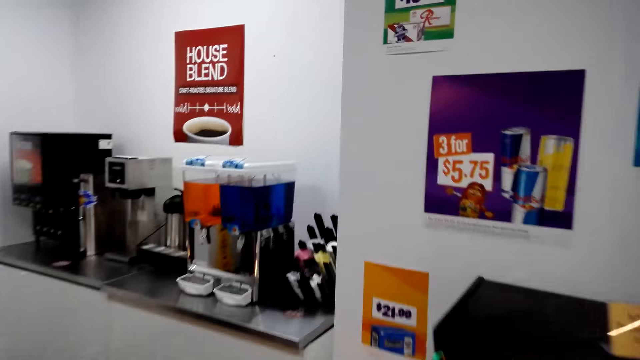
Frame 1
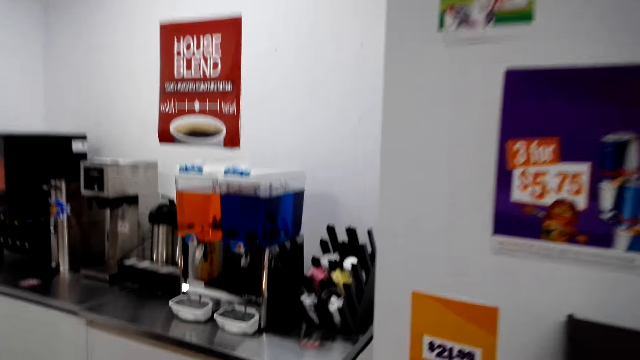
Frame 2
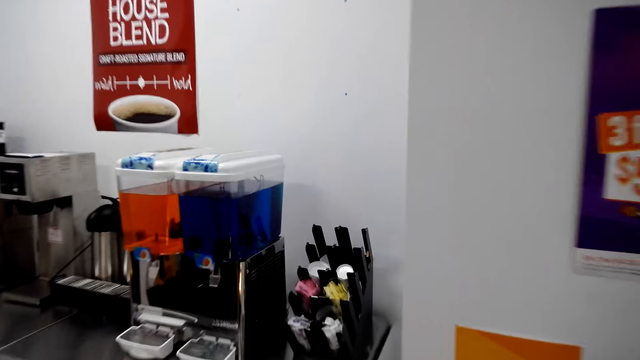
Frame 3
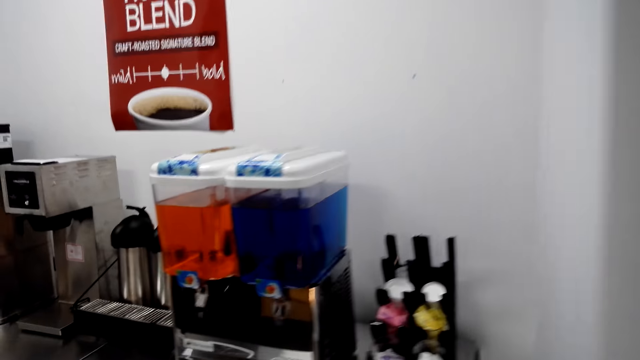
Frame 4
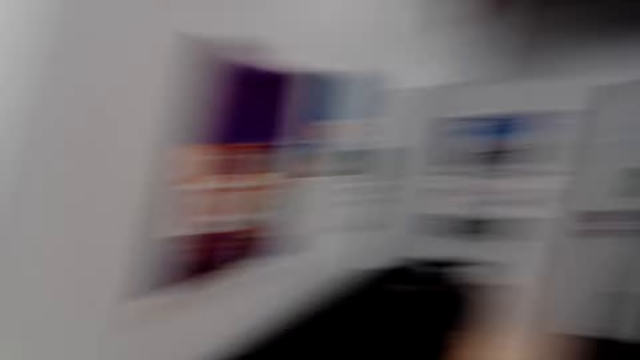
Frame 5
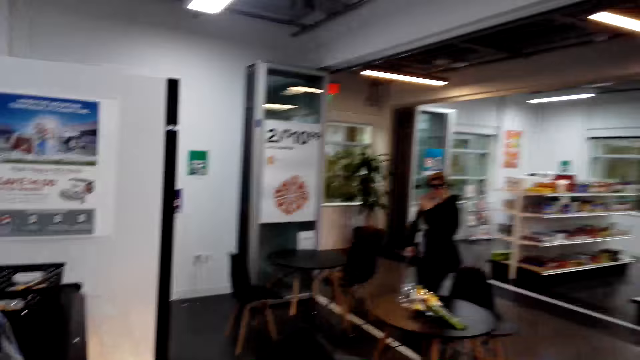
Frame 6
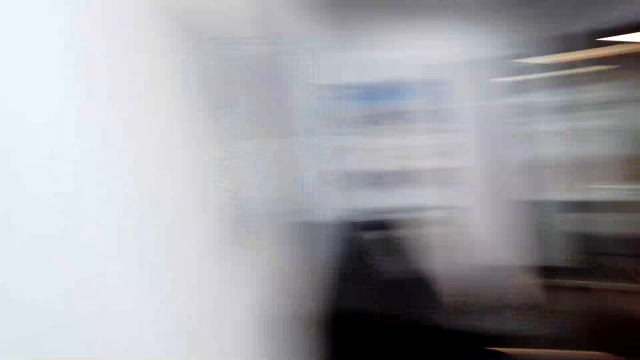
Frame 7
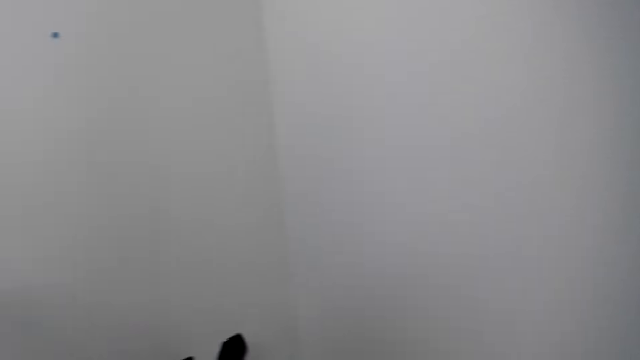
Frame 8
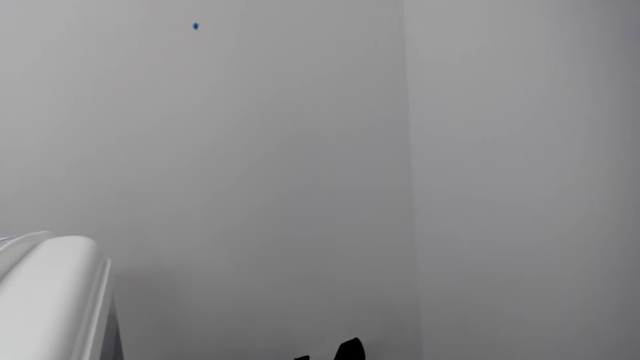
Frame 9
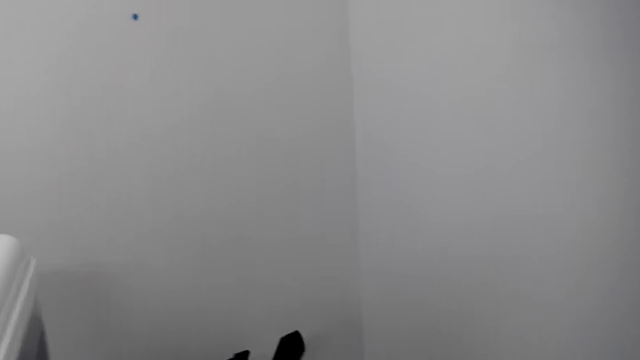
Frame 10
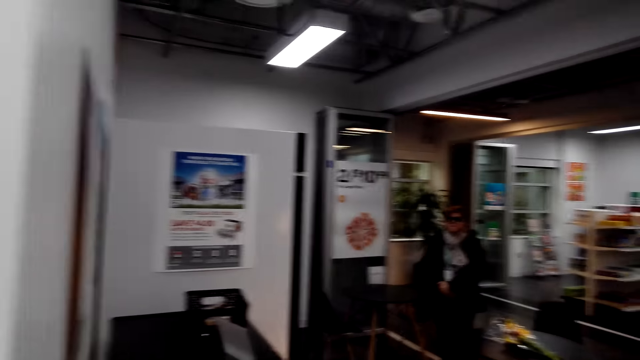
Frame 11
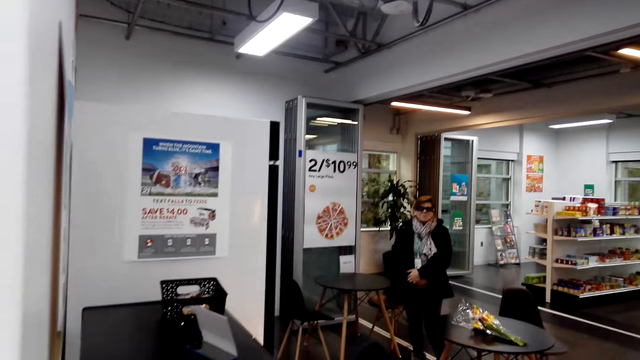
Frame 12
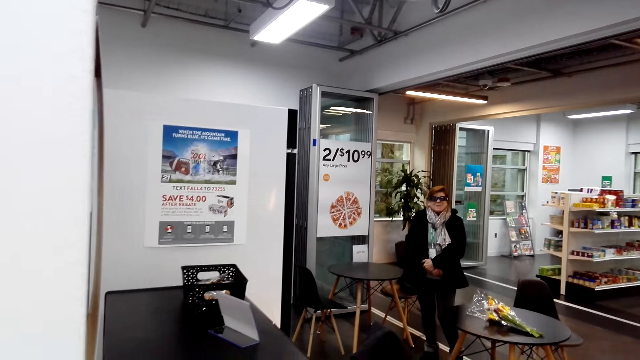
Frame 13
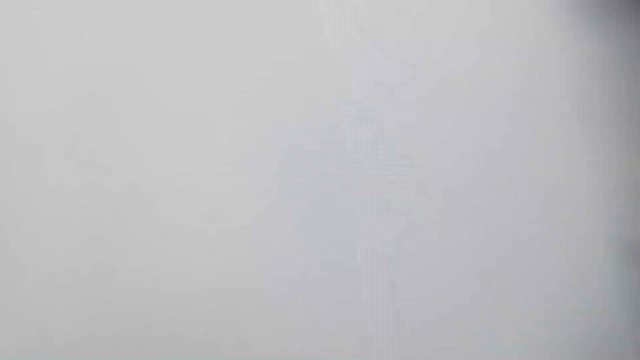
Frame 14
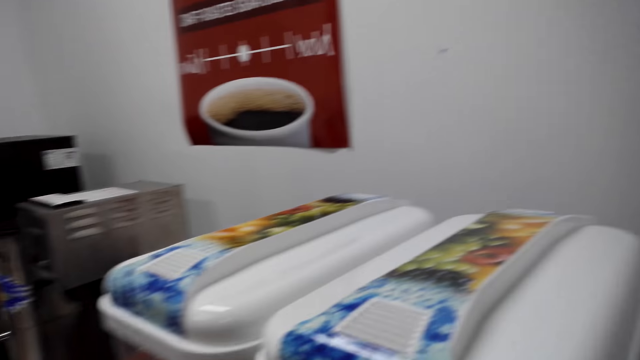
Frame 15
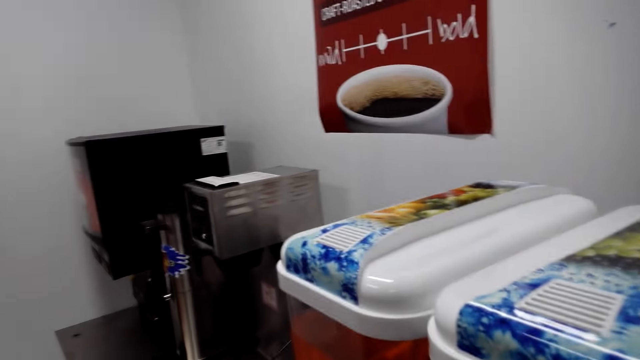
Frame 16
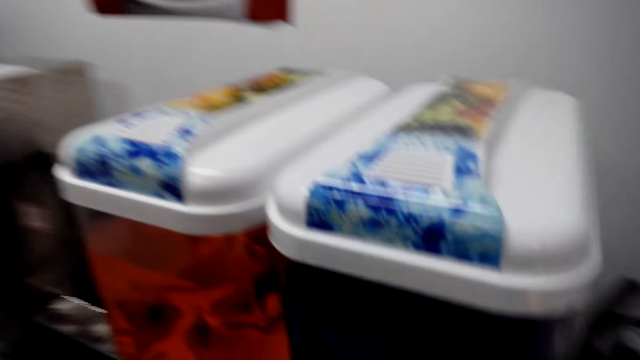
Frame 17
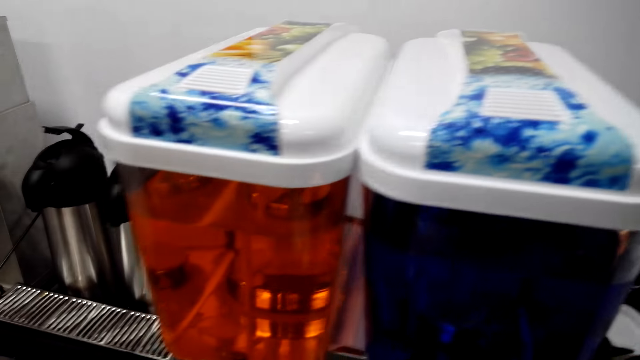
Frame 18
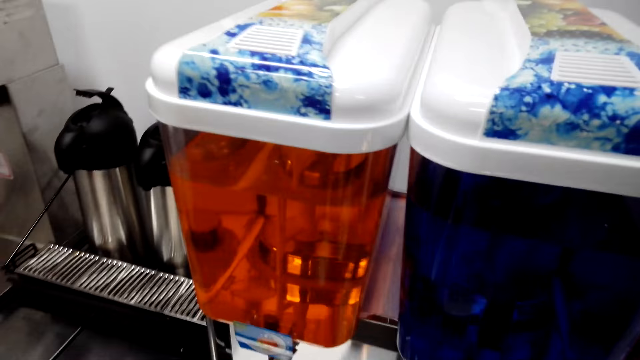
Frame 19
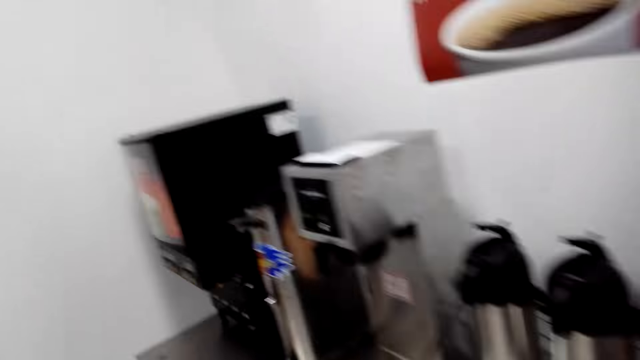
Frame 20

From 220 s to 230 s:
The camera wearer and a woman look around. The camera wearer and the woman walk around the supermarket. The camera wearer turns around. They talk with the woman. The woman talks with the camera wearer. The camera wearer turns around.

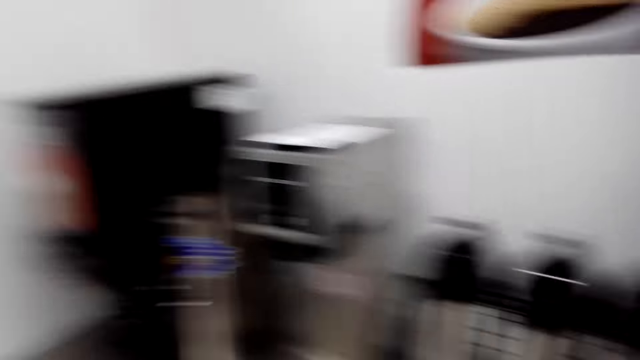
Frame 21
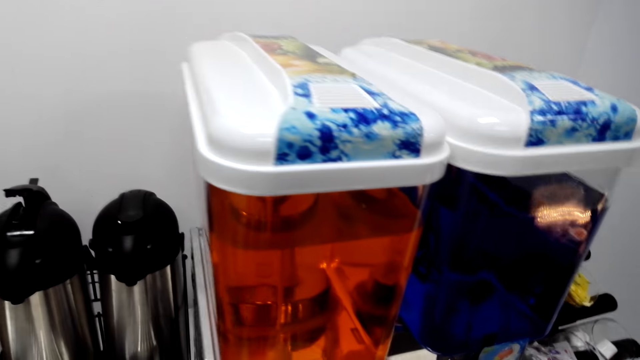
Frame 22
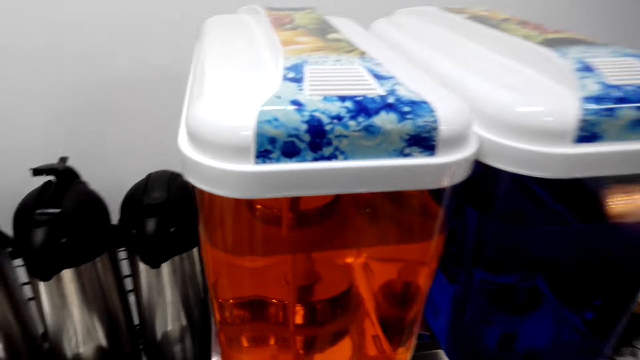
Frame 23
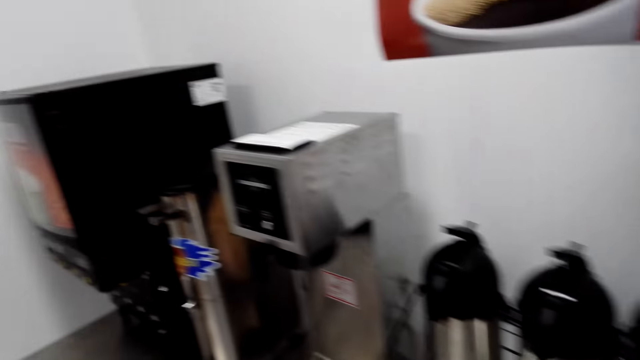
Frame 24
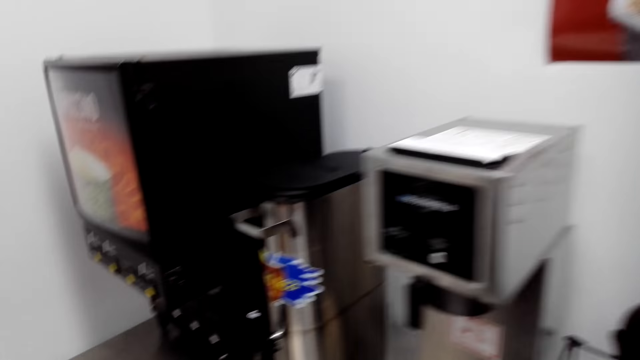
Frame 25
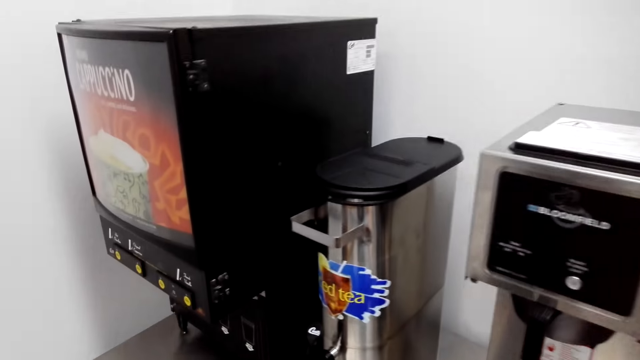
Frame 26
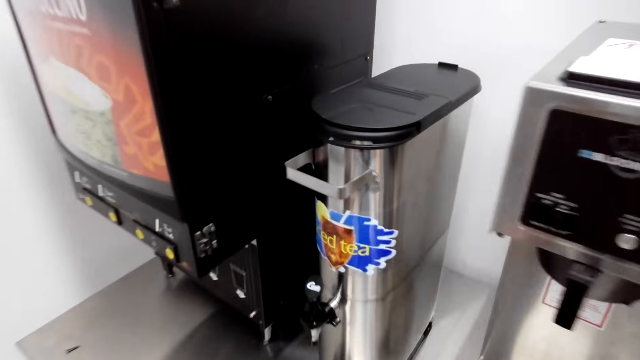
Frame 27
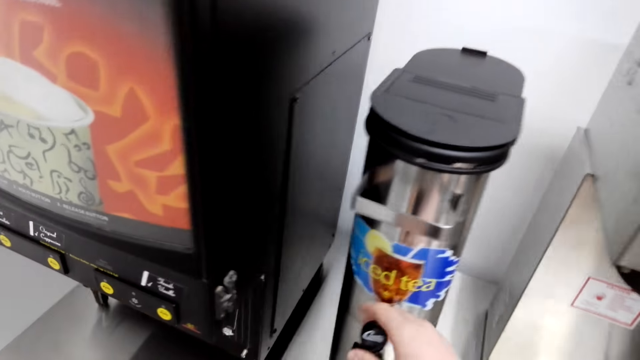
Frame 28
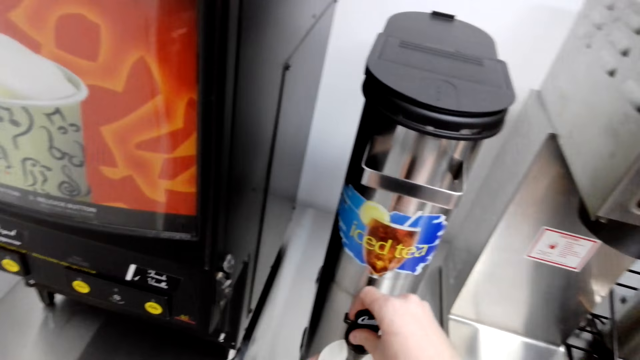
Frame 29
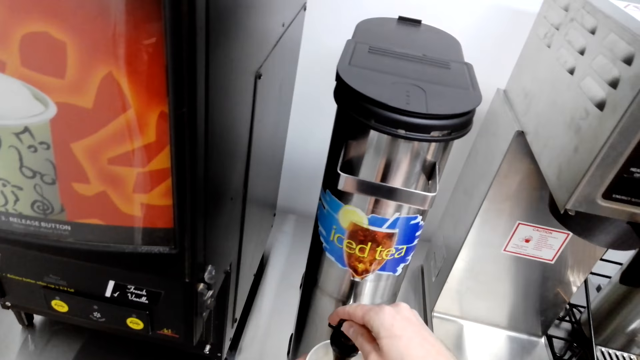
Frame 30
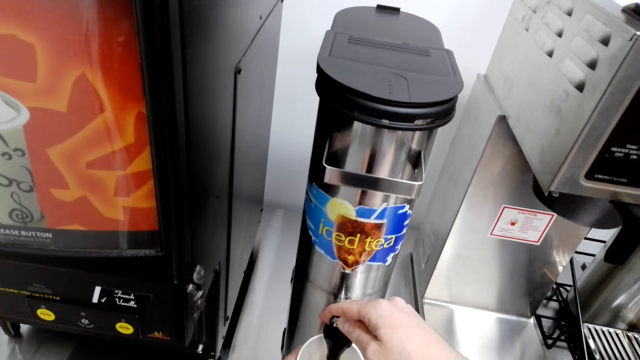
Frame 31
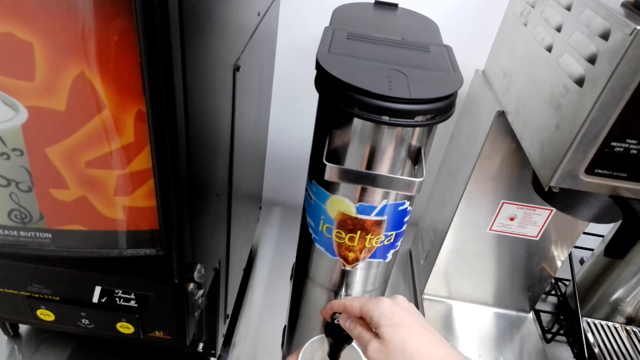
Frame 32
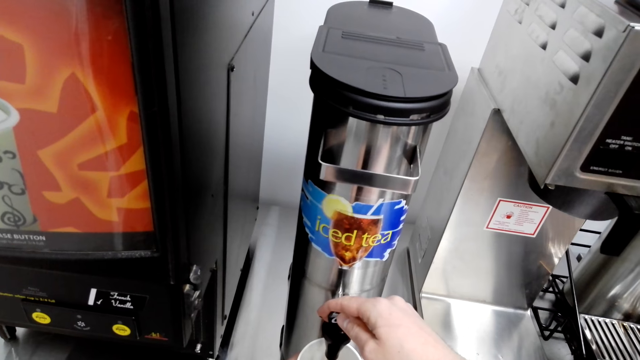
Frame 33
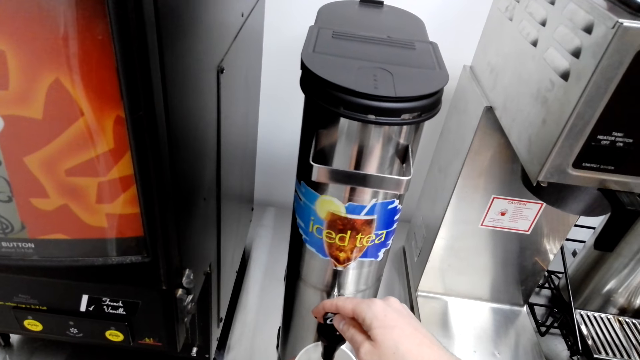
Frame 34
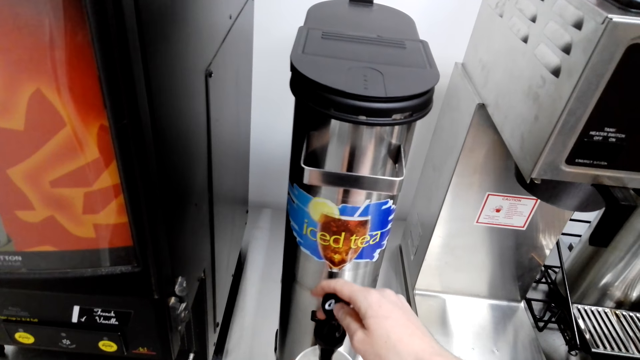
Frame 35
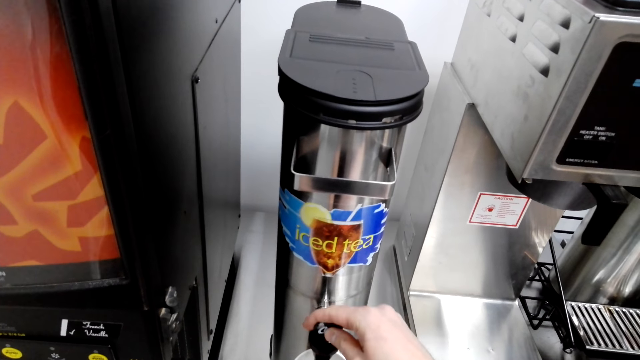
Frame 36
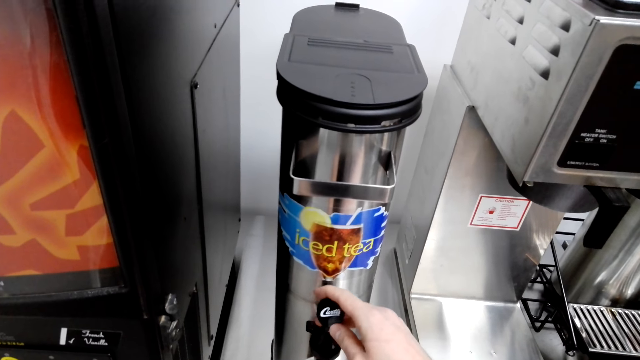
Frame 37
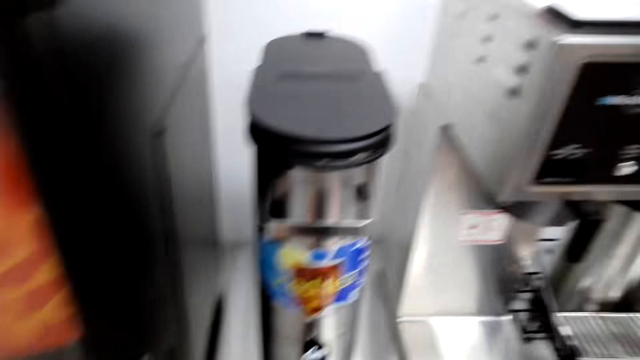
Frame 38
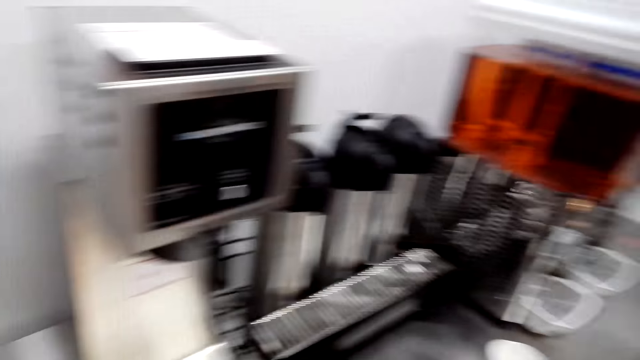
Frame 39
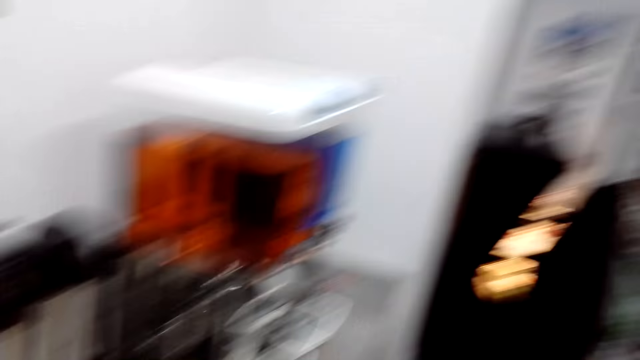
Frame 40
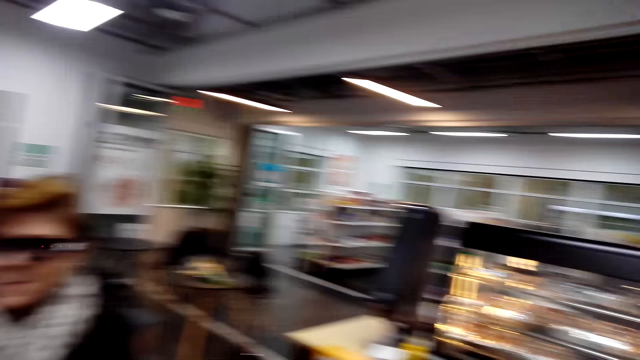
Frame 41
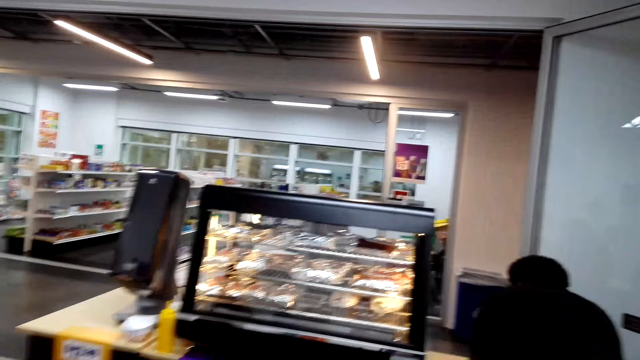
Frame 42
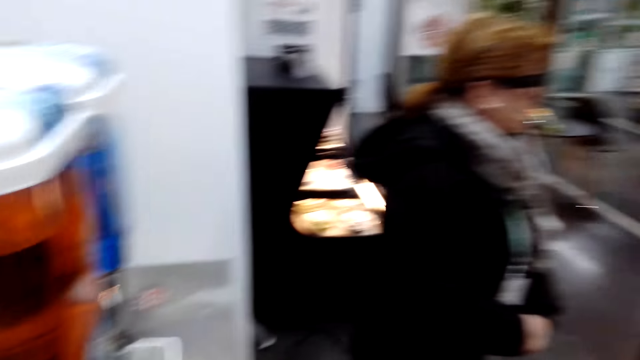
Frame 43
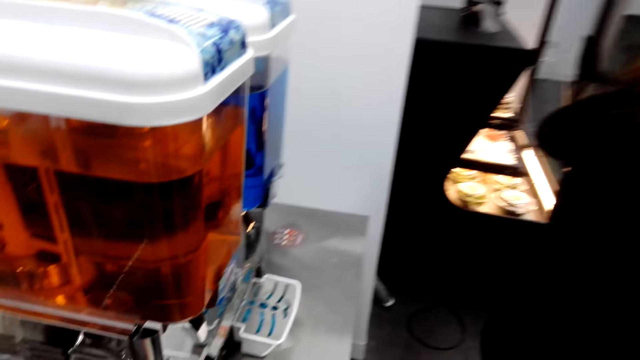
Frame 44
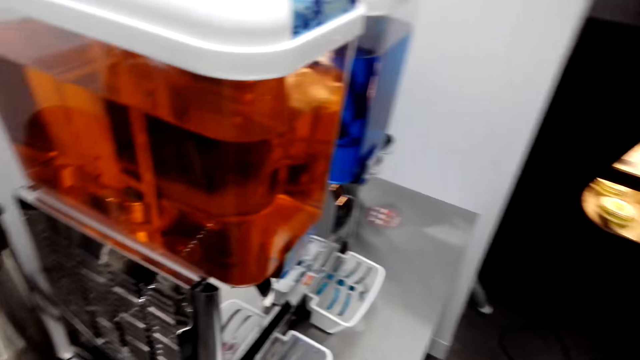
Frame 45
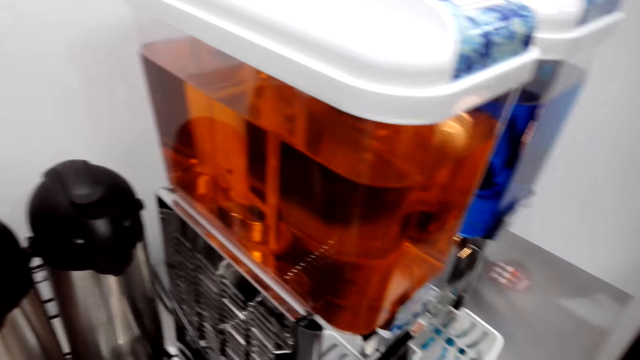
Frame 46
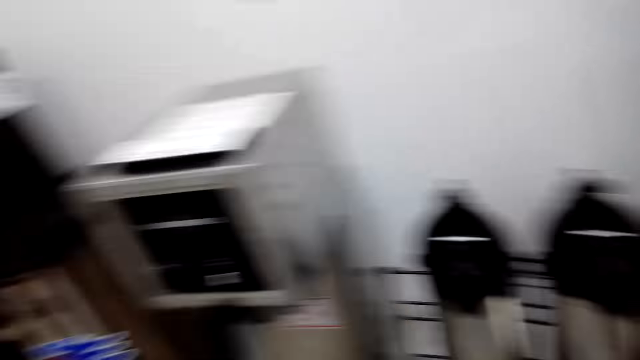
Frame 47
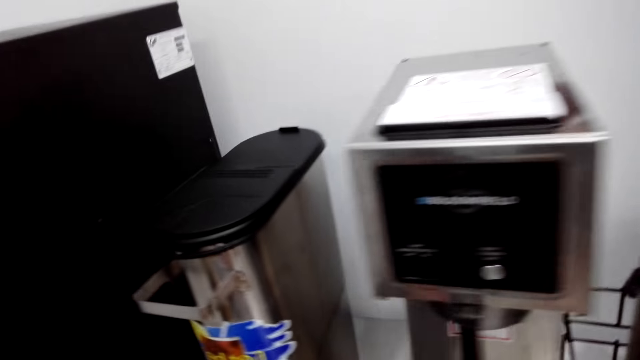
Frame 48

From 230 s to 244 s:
The camera wearer looks around. They talk with a lady. They open the flask. The lady talks with the camera wearer. The camera wearer turns around. The lady talks with the camera wearer.
